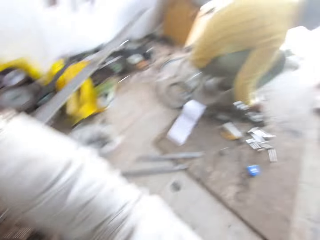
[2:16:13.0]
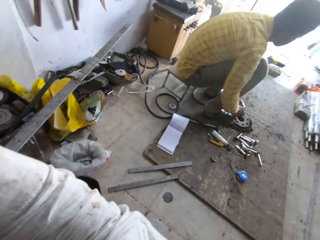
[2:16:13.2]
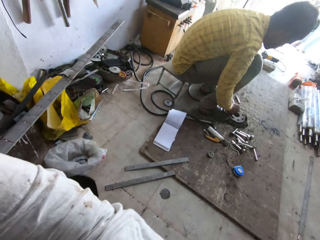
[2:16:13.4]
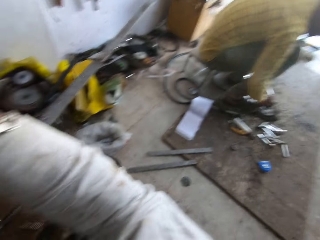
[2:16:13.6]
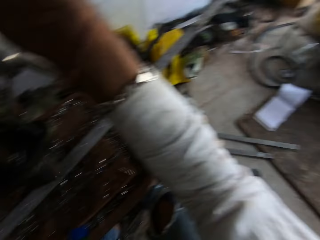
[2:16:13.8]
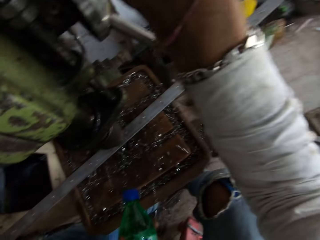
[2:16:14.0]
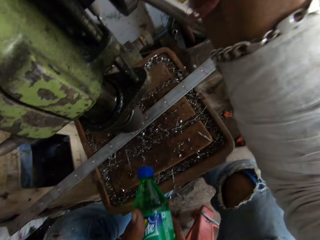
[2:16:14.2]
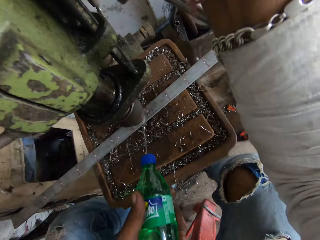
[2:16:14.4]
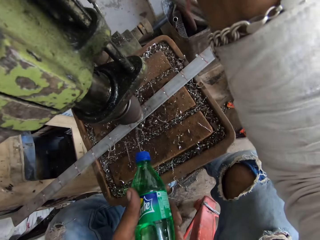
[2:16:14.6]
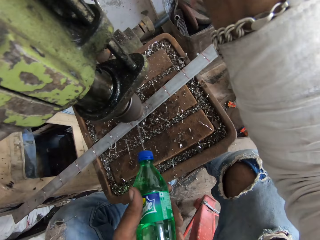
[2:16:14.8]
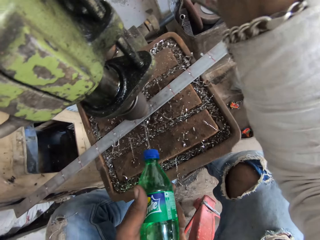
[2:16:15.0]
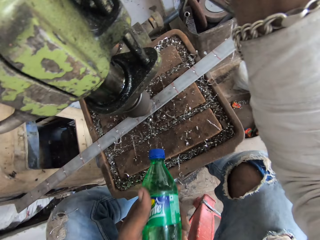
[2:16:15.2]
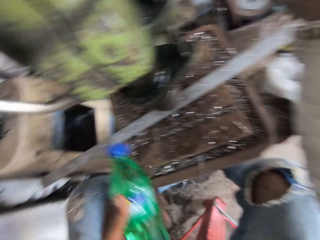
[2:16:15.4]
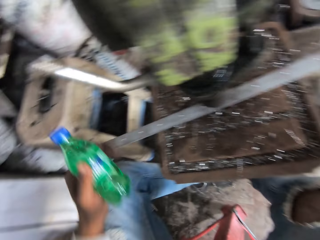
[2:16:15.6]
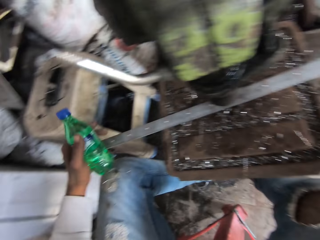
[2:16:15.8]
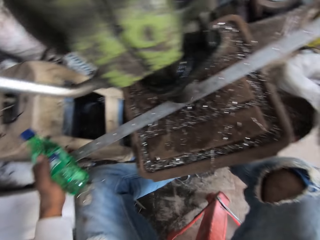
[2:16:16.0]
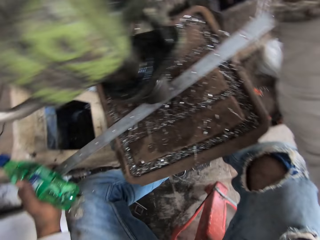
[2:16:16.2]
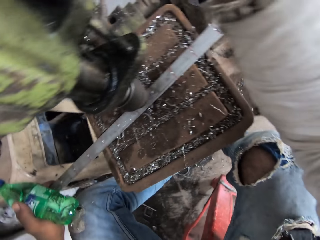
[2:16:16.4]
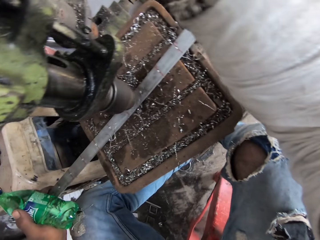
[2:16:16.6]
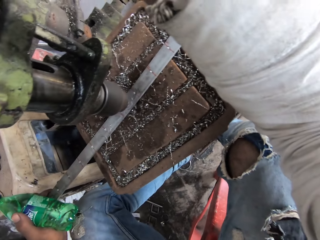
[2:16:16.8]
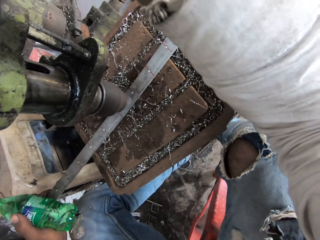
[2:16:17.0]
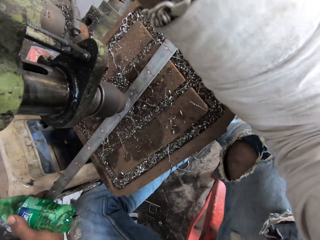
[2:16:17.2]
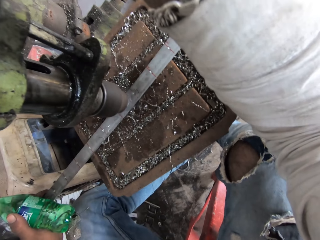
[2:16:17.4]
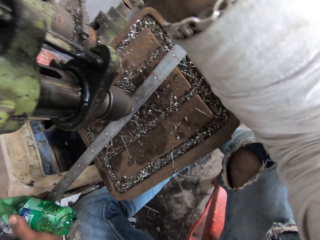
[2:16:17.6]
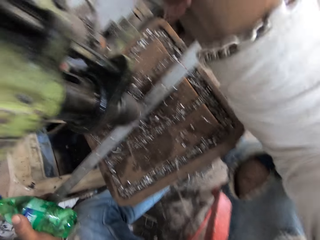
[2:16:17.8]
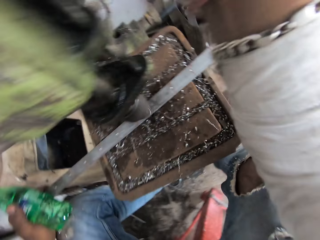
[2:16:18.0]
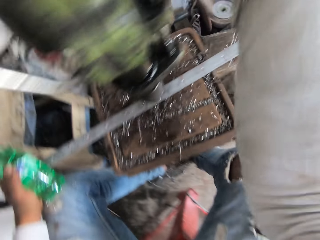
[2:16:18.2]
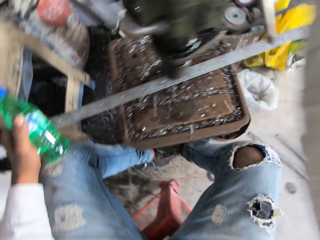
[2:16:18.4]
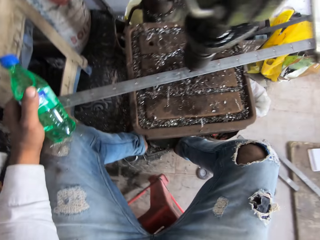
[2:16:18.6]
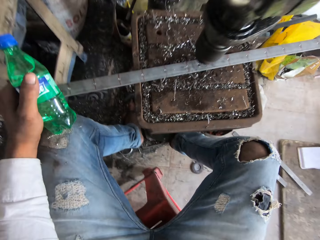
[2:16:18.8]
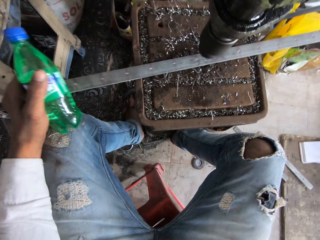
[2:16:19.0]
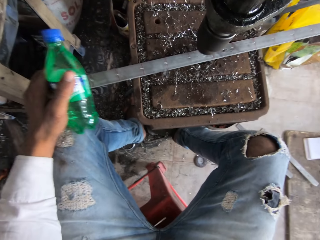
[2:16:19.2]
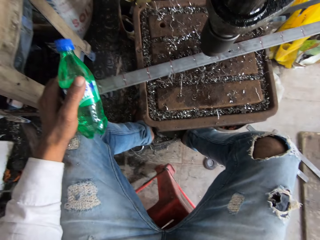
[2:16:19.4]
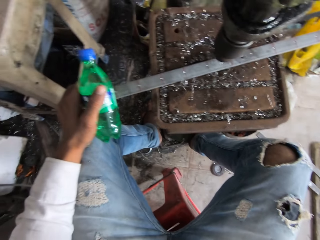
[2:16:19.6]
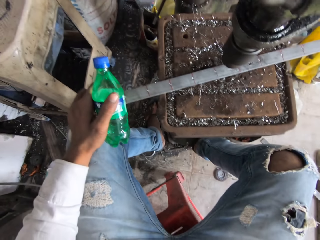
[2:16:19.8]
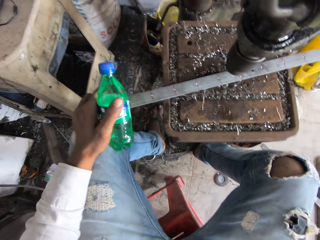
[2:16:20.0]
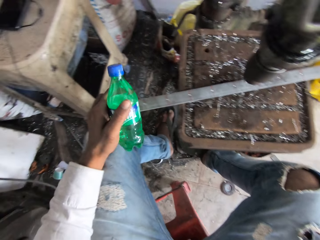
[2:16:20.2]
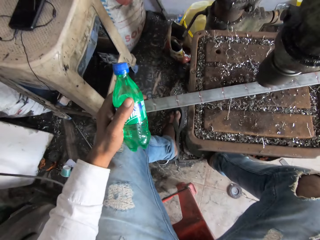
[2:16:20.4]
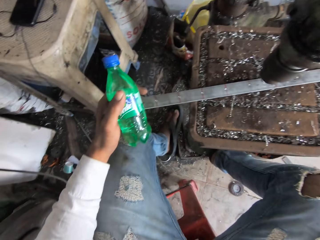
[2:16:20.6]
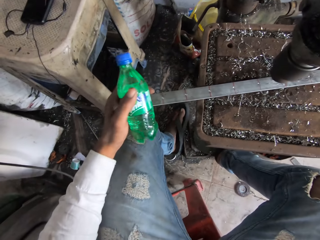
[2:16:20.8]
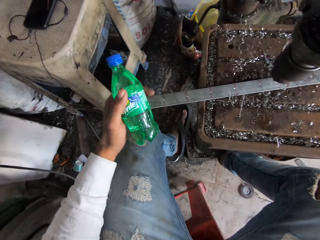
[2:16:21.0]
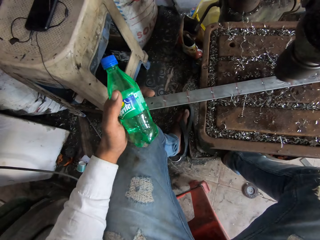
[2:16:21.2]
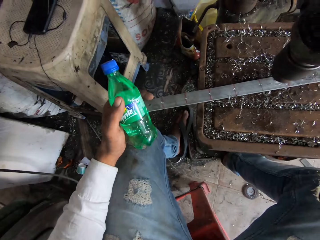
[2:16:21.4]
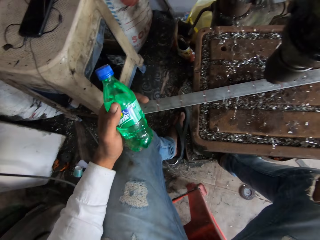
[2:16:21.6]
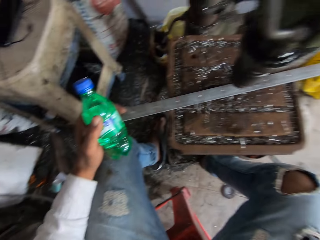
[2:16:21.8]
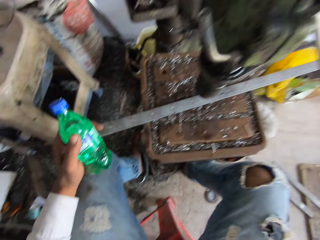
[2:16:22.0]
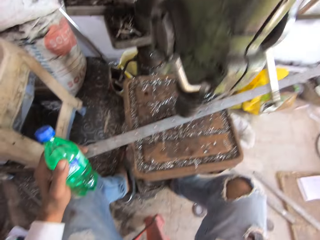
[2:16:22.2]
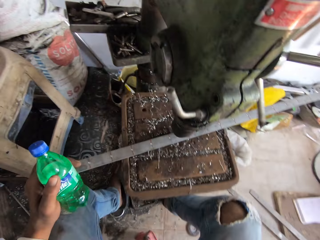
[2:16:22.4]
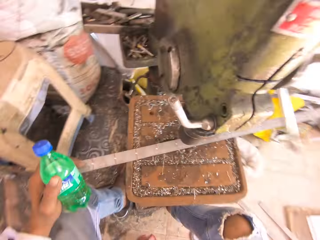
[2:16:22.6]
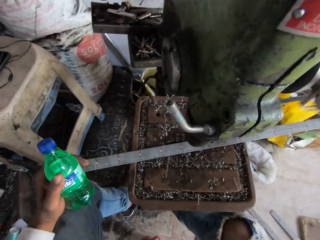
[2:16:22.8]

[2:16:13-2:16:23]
The camera wearer looks around. They pour liquid in the bottle onto the metal. They drill holes to the metal using a drill press. They grind the metal.

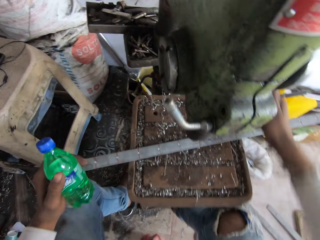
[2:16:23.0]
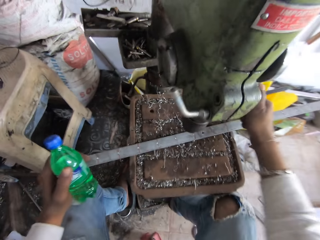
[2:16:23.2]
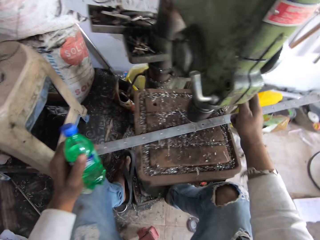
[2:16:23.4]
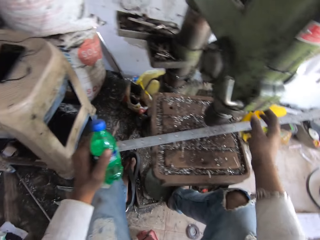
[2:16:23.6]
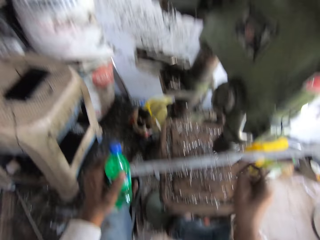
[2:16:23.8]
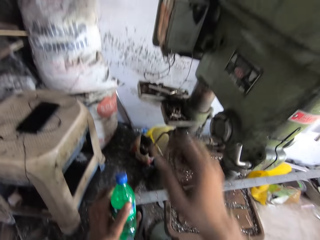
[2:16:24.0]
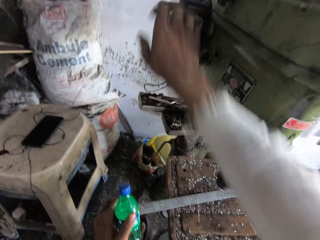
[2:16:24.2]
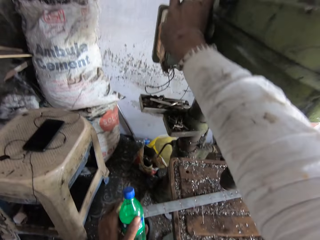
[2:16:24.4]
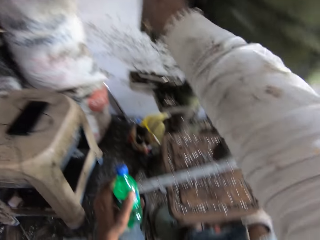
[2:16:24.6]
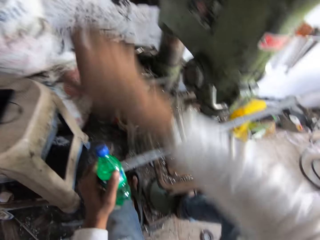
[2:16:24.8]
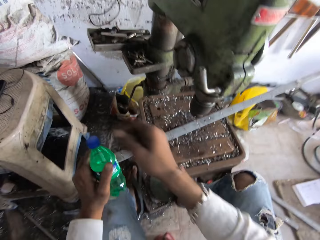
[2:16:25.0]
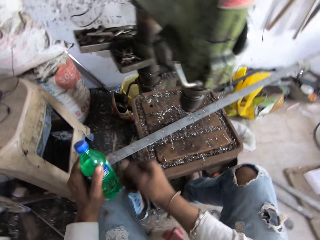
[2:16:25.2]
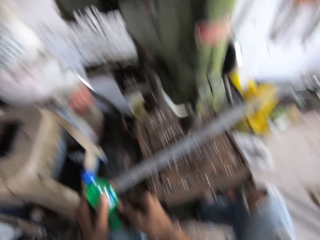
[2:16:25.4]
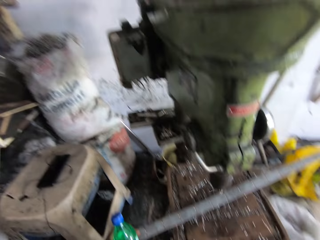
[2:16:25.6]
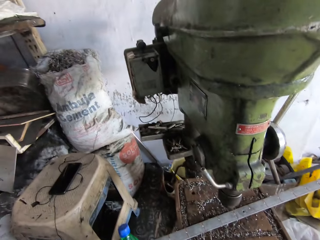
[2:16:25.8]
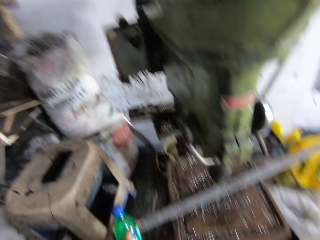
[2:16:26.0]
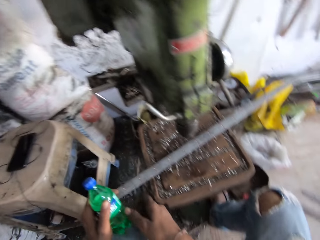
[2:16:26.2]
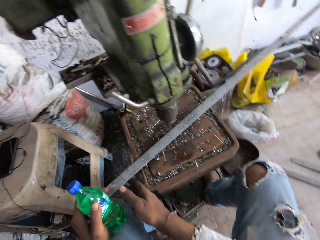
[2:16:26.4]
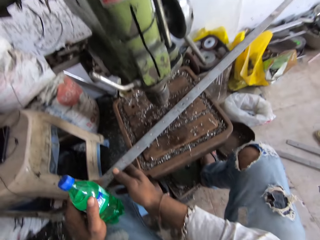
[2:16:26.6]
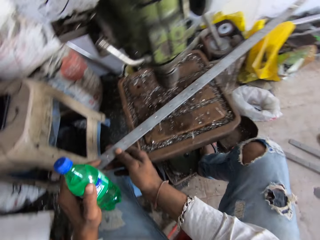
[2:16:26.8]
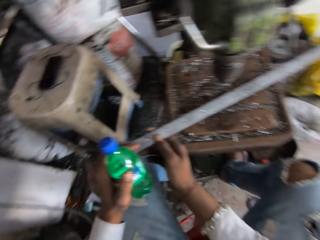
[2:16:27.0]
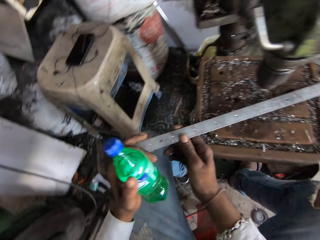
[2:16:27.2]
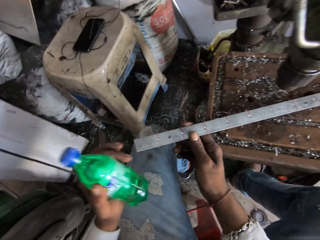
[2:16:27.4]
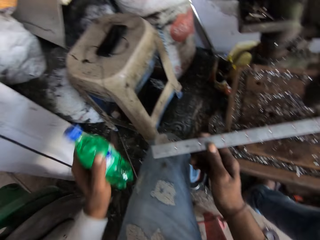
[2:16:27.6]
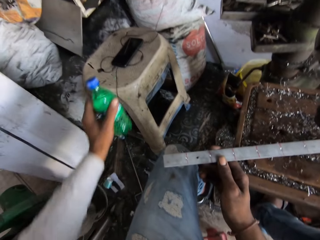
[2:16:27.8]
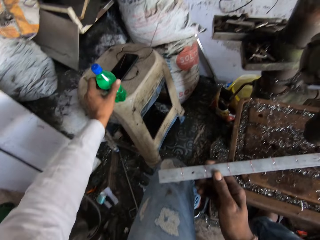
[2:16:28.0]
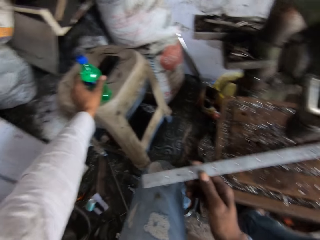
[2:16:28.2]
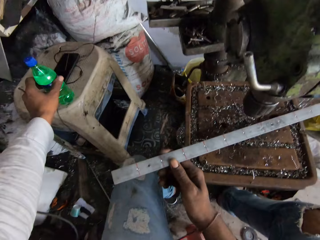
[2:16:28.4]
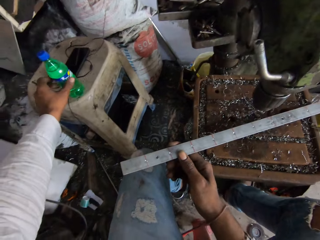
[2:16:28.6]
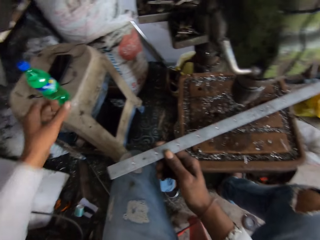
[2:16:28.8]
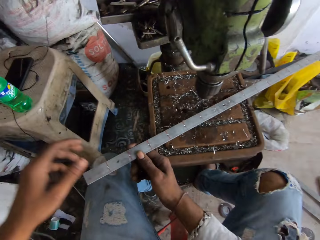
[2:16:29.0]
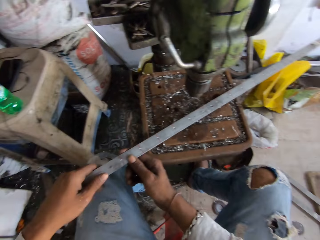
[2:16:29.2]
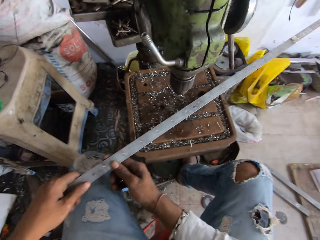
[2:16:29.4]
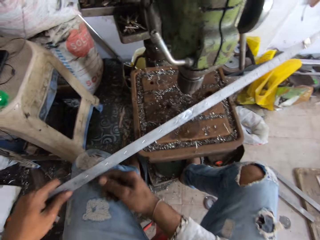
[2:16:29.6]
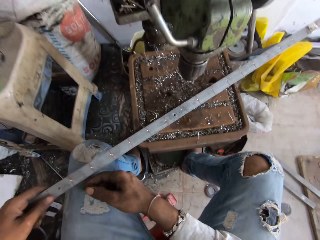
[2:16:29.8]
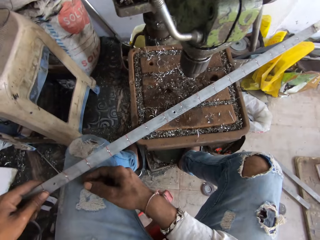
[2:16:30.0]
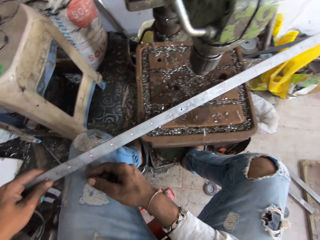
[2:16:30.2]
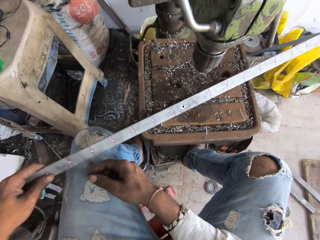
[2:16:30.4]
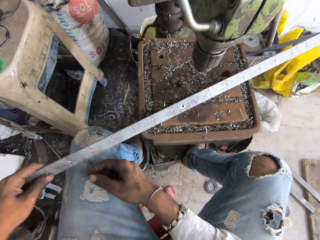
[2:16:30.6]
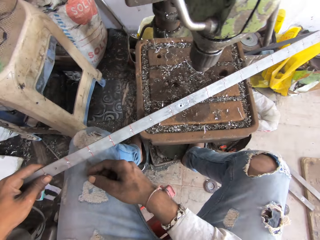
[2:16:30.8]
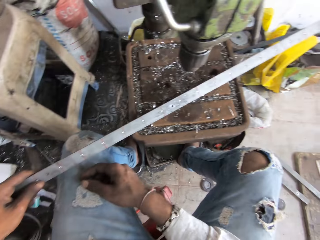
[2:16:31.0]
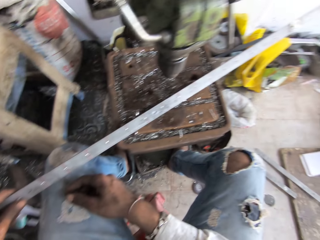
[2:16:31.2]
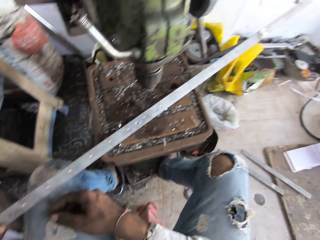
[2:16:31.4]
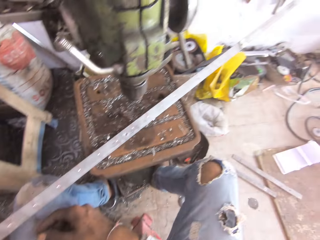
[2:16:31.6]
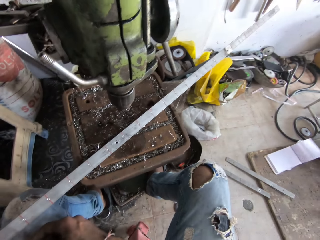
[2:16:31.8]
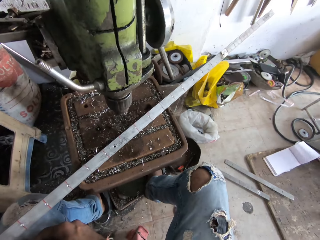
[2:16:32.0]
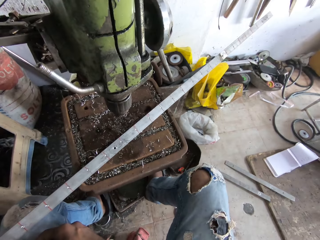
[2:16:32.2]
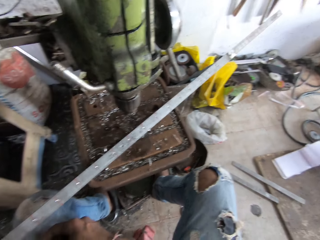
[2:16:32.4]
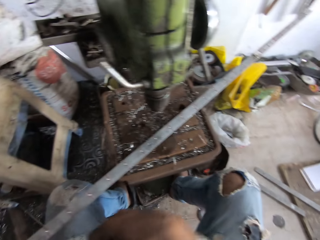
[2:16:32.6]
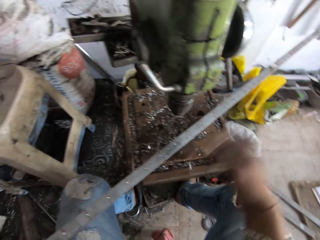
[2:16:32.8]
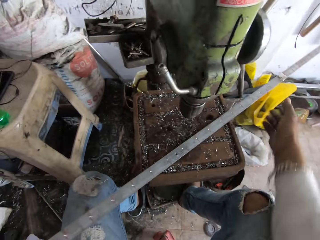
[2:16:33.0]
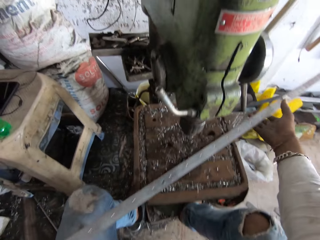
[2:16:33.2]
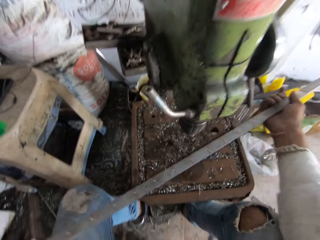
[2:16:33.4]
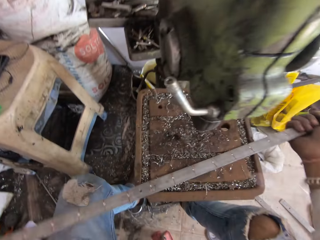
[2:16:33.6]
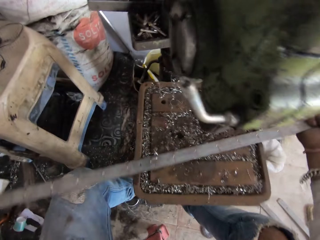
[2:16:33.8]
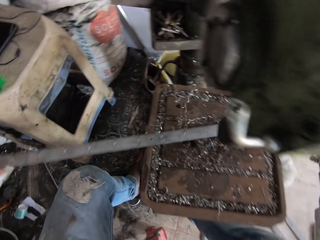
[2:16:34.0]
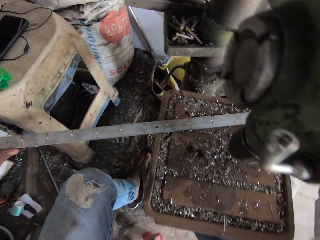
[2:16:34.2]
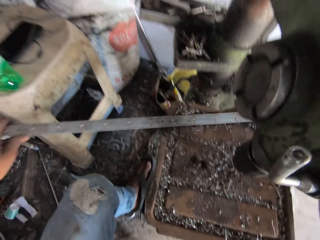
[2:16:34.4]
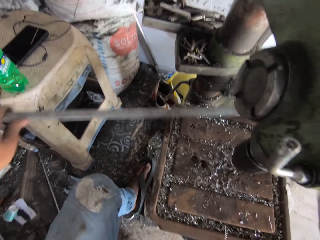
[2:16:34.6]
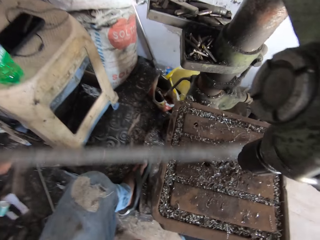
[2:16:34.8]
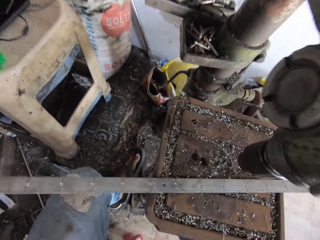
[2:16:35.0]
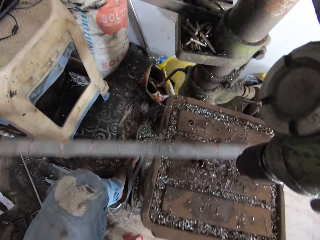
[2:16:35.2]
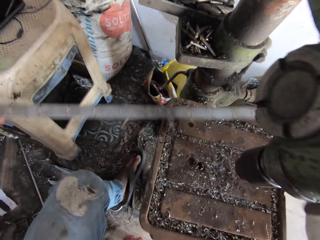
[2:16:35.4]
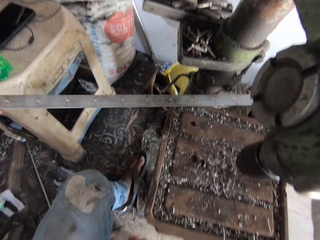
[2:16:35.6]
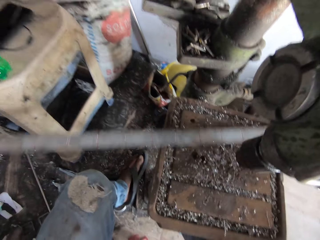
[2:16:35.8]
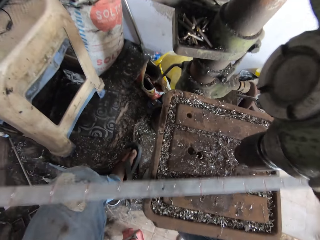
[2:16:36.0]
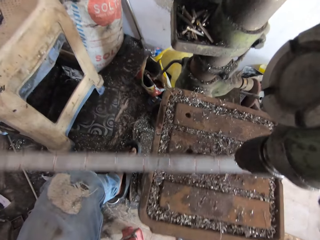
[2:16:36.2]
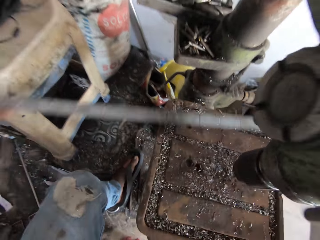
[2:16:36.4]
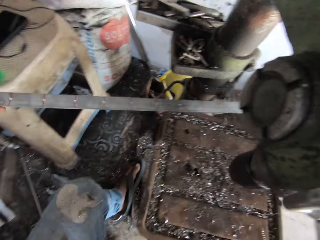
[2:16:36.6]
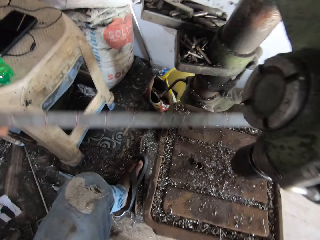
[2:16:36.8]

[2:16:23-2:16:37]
The camera wearer turns off the drill press machine. They touch the machine. They grind the metal. They put down the bottle. They look at the metal. They move the metal. They remove residue on the stool with the metal.
